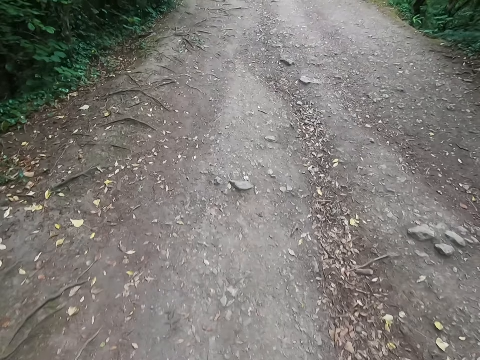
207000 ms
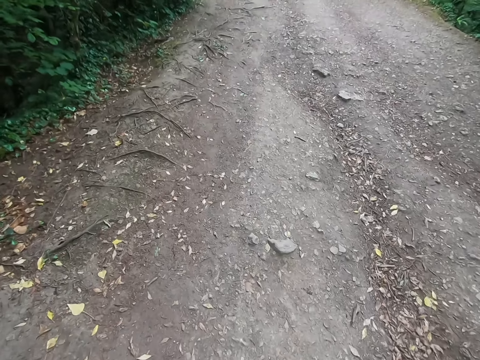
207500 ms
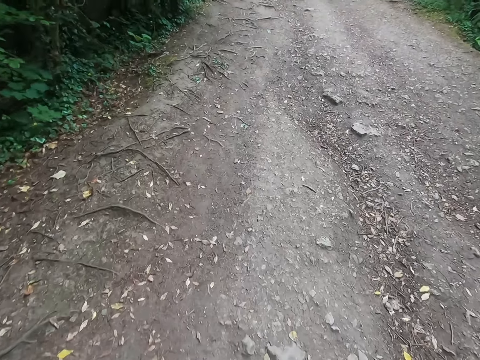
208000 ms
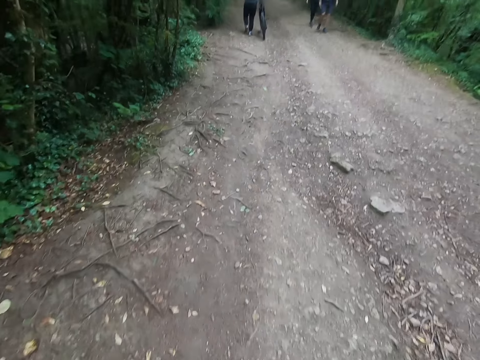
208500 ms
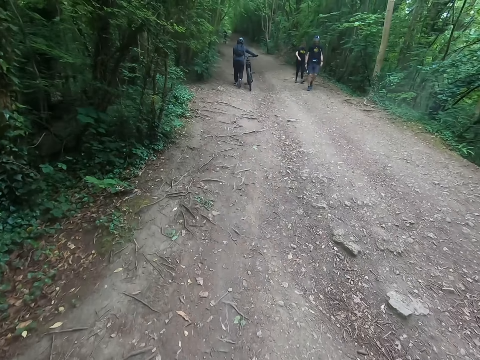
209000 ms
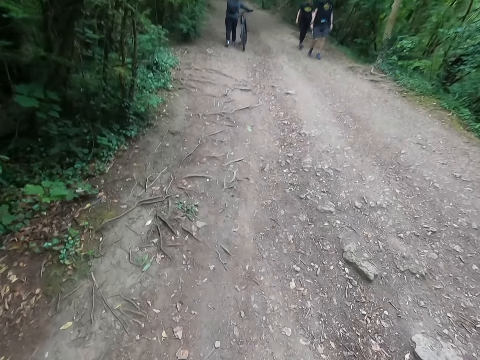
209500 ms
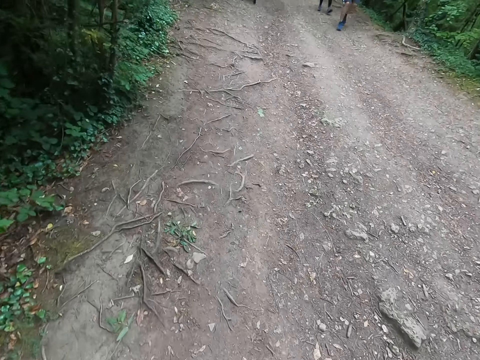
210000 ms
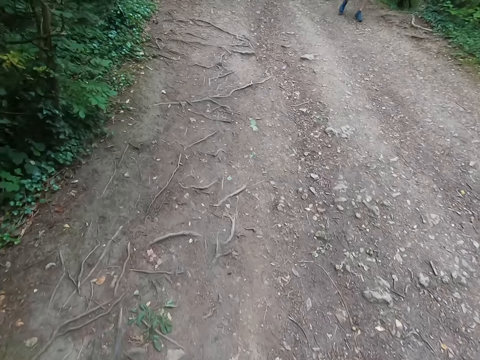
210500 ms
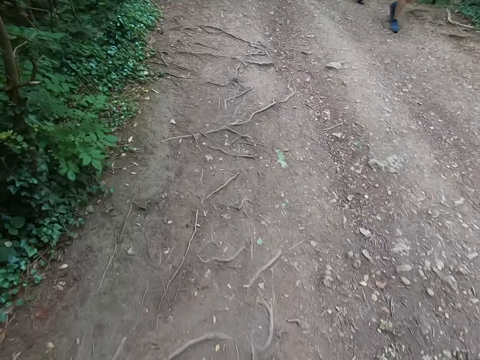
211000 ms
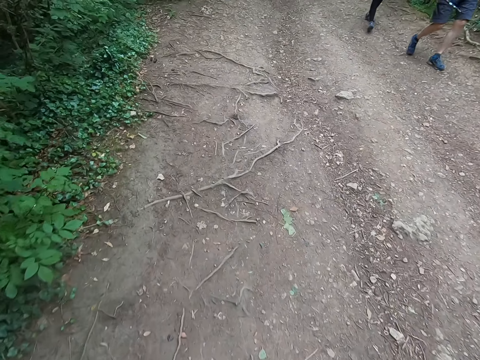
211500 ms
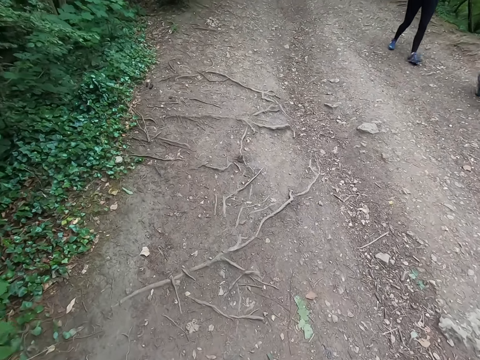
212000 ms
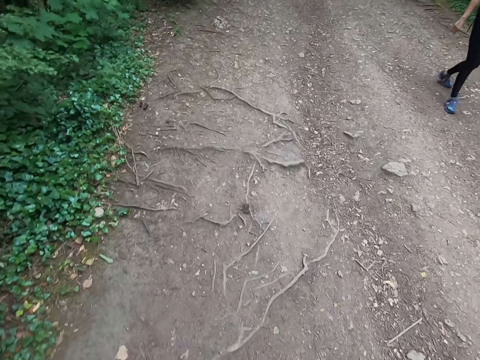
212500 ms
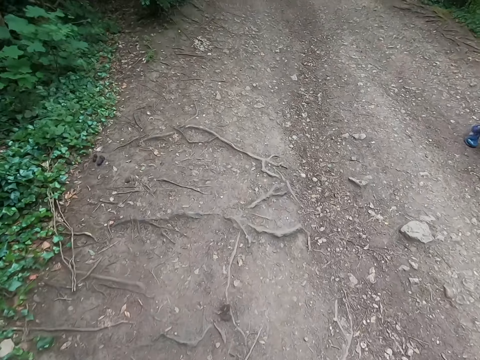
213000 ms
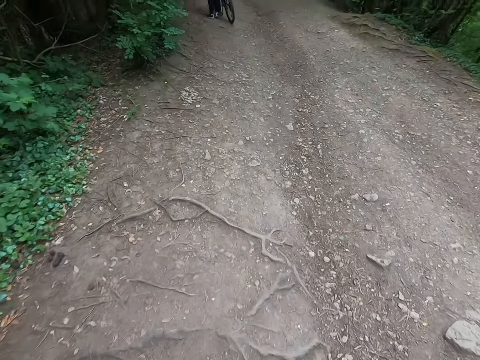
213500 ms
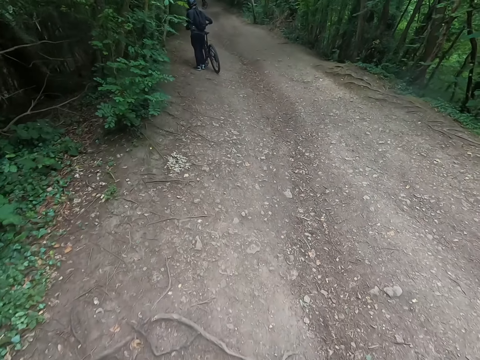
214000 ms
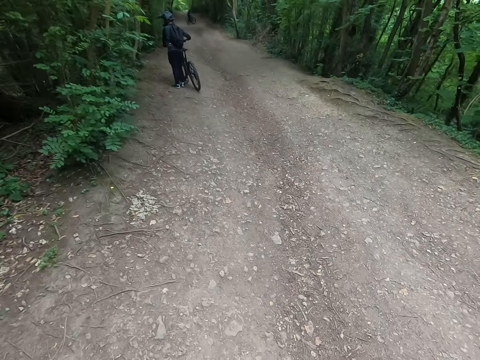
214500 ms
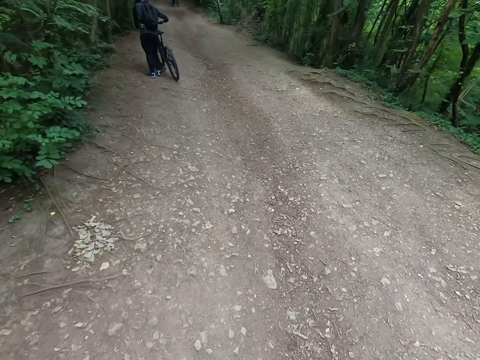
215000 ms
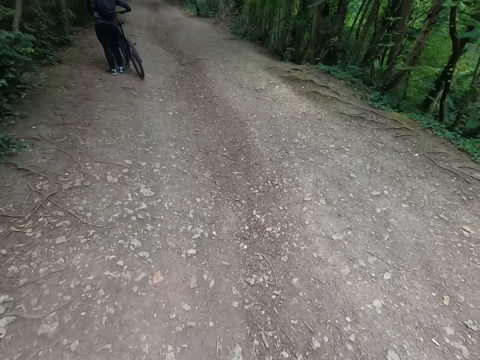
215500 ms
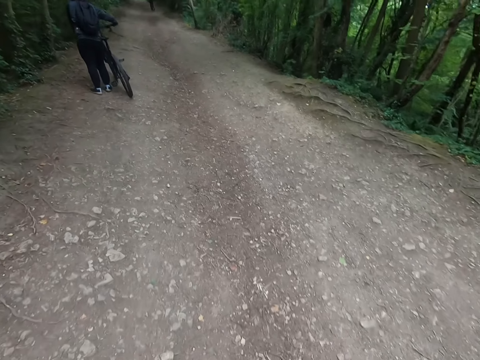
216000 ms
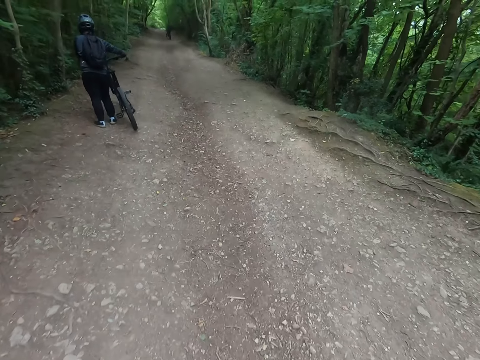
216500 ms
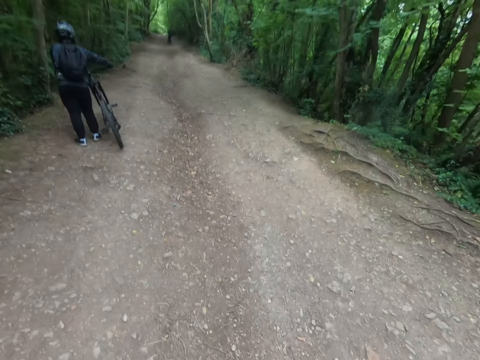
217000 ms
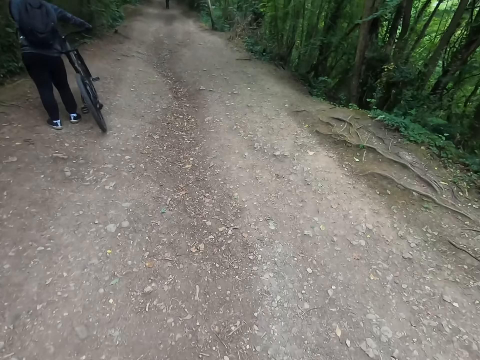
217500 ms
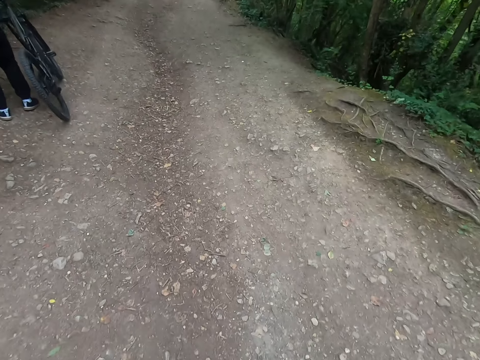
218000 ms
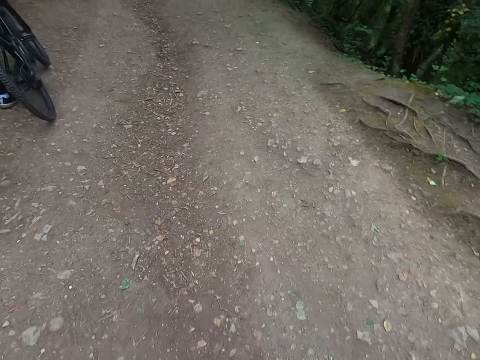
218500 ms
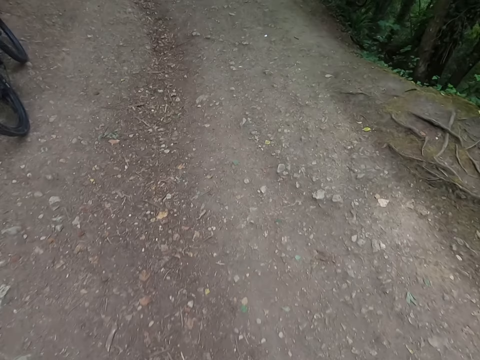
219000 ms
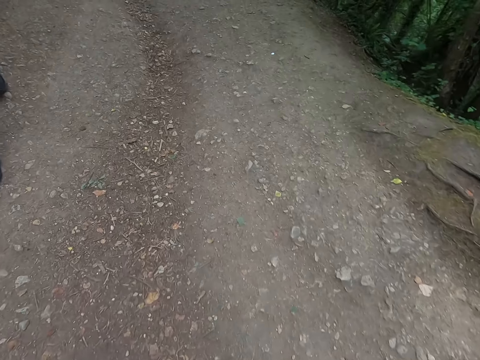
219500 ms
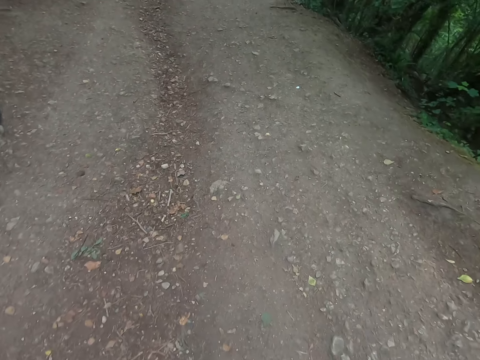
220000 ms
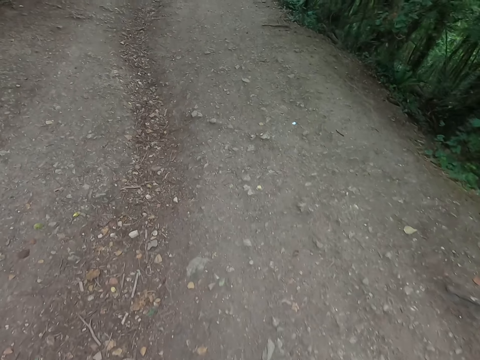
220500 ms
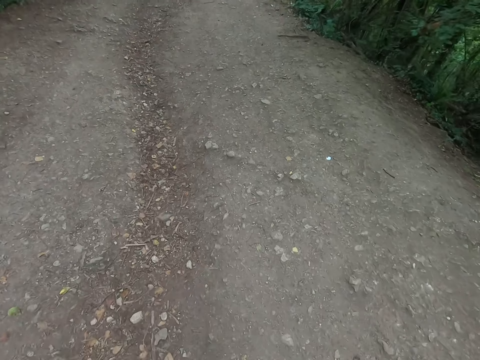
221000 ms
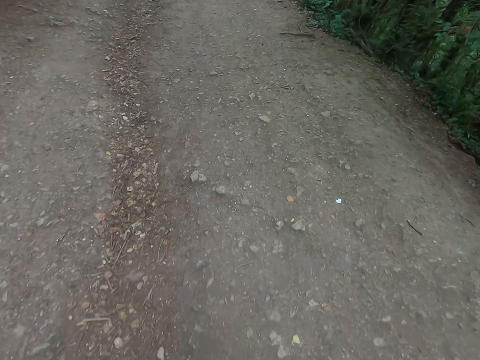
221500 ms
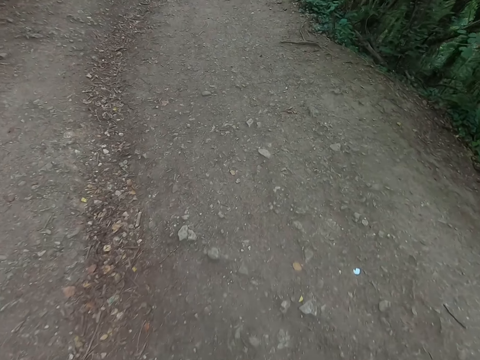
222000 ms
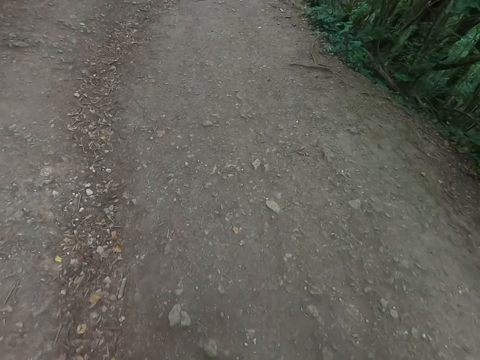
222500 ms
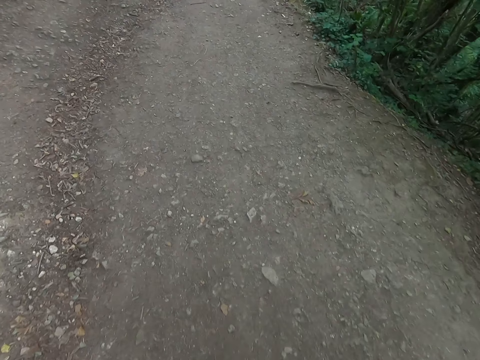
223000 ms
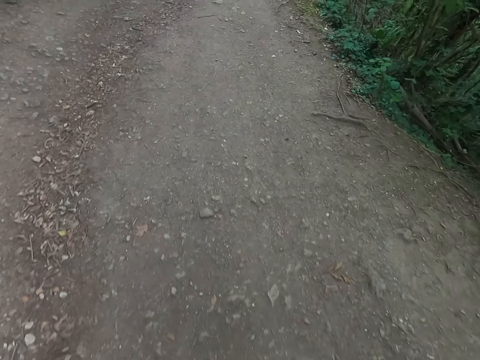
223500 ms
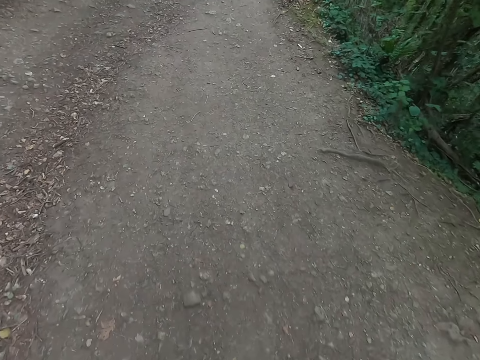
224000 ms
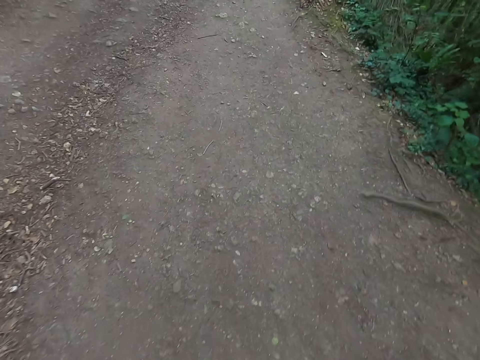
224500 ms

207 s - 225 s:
A man walks along the forest. Another man walks along the forest. Another man pushes a bike. Another man walks on the road. A woman walks on the road. The camera wearer walks on the road. The man holds the bike. Another man stands on the road. The camera wearer walks on the road.

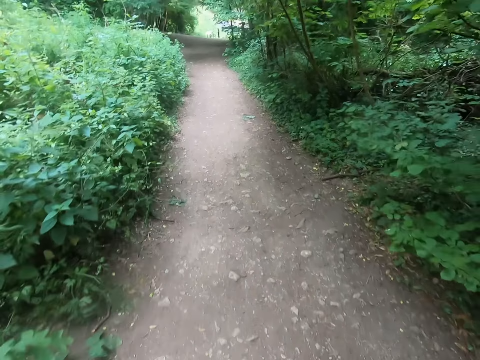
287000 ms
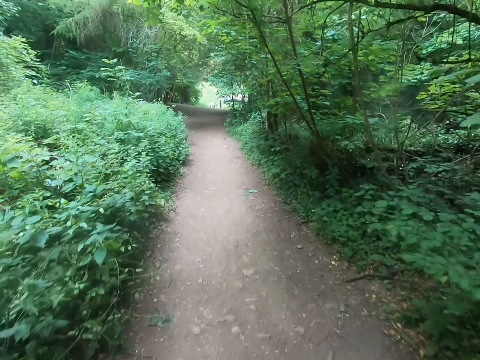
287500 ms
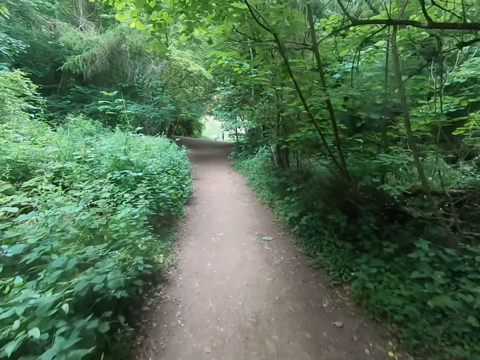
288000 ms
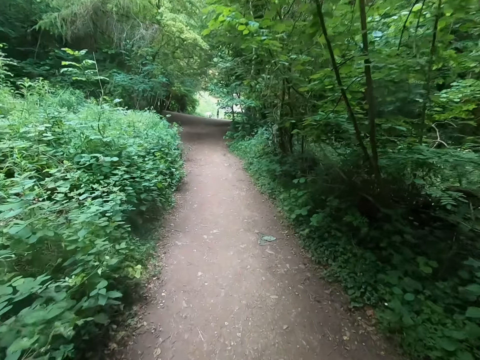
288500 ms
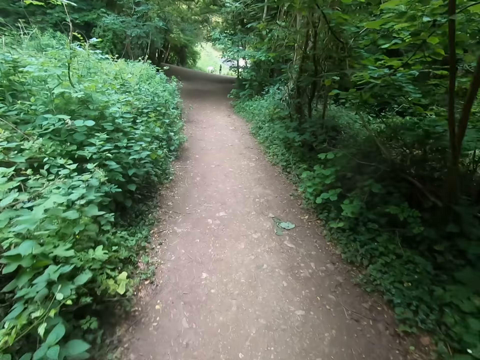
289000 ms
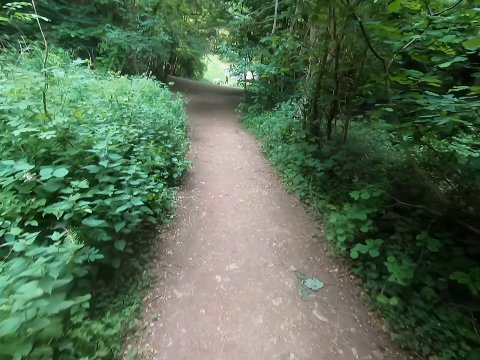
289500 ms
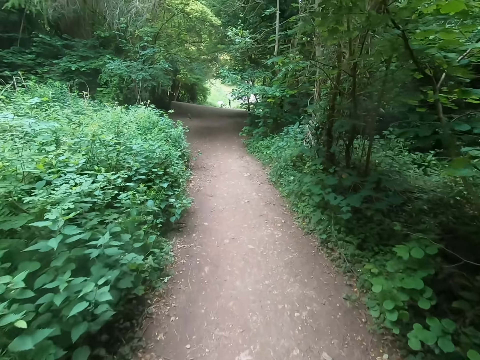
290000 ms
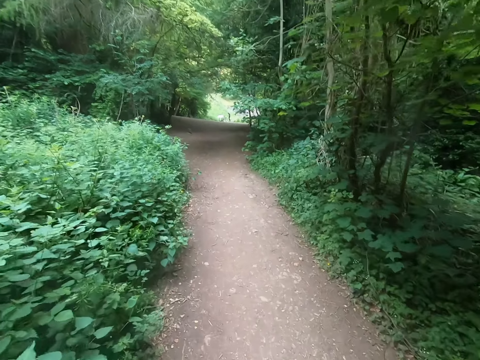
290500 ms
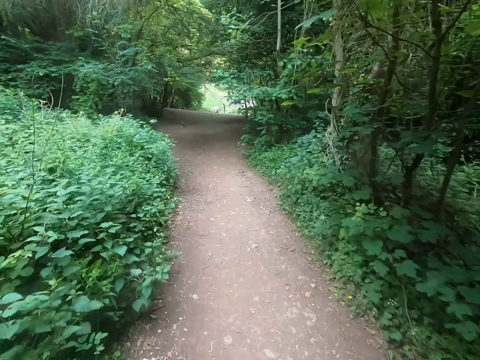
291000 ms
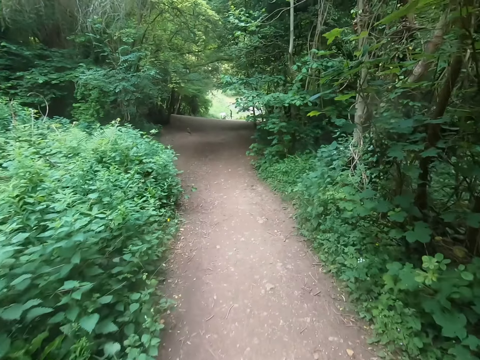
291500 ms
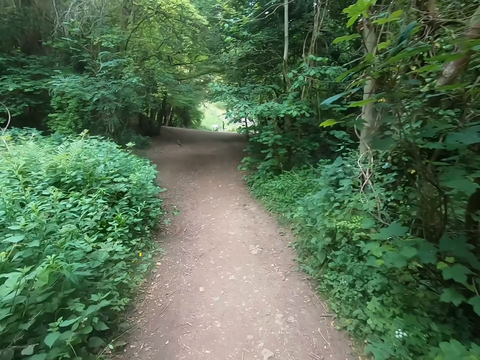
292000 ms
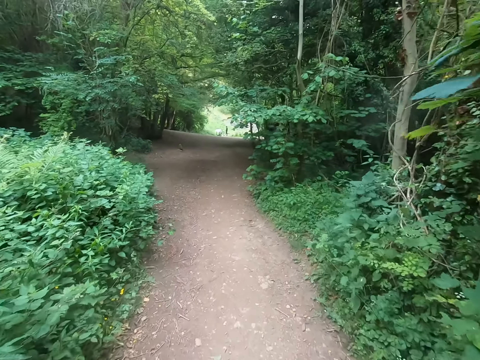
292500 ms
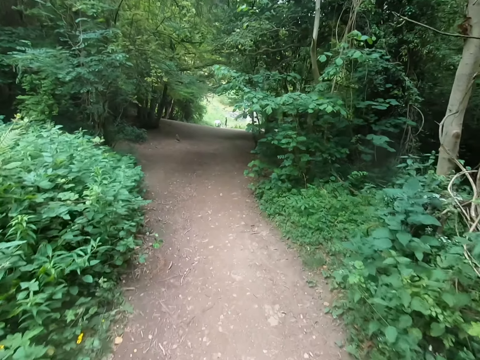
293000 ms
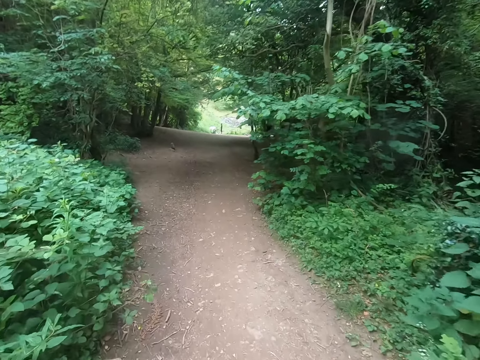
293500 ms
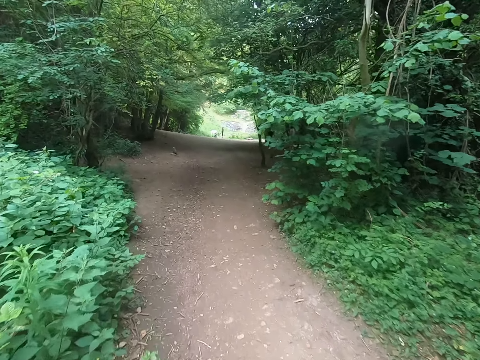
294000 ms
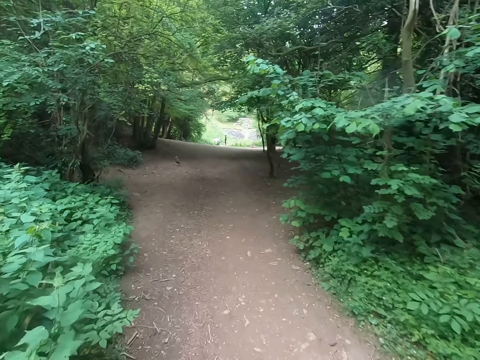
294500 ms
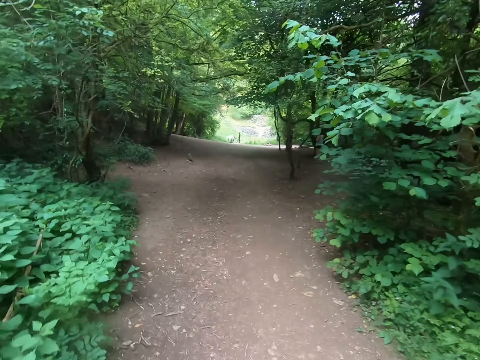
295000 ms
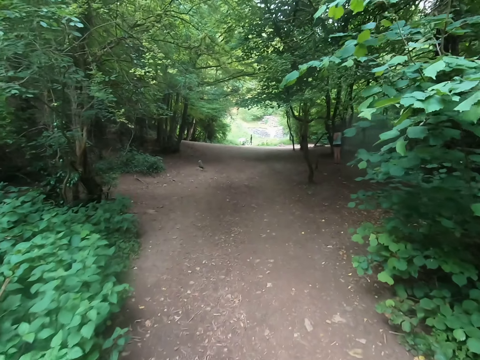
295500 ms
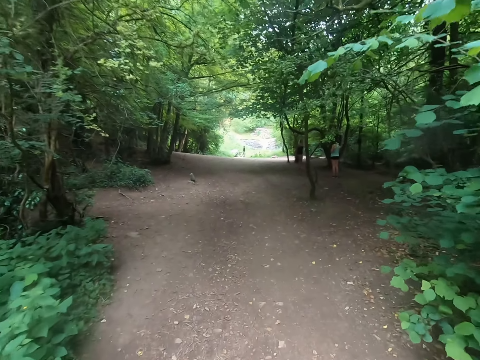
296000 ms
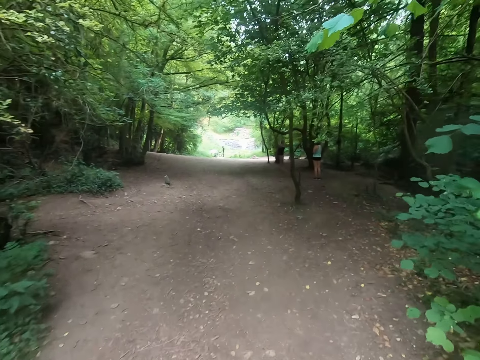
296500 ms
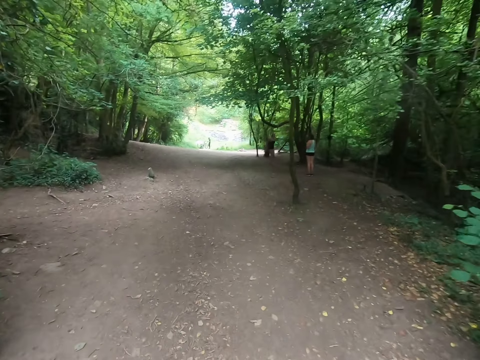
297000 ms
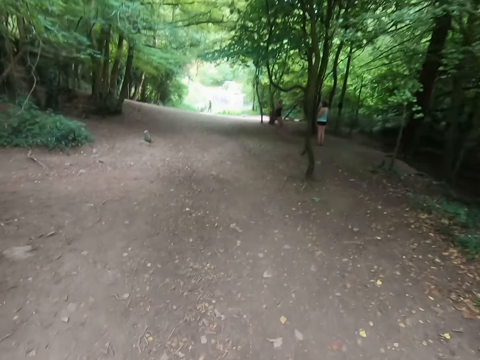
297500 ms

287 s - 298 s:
The camera wearer touches the face. A lady stands in the forest.
